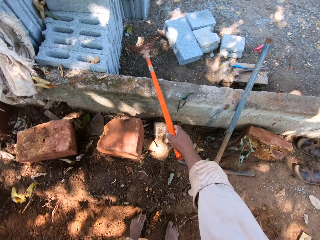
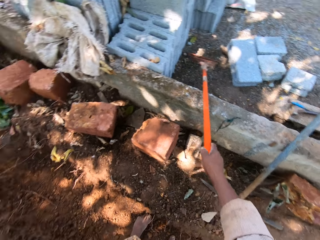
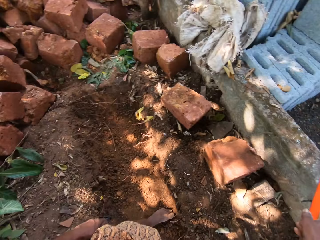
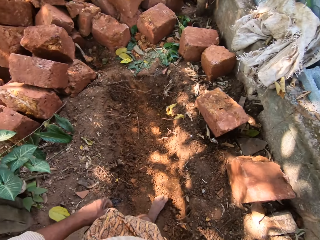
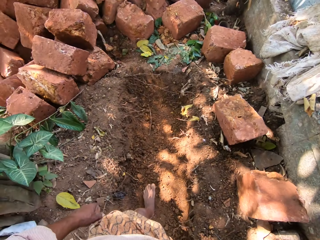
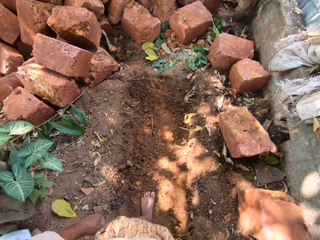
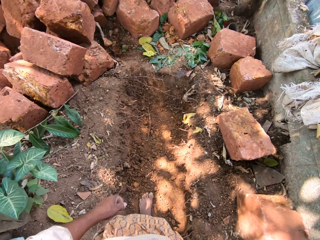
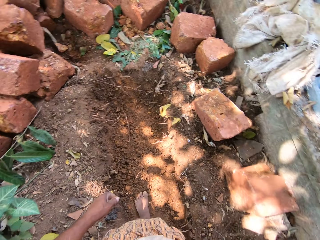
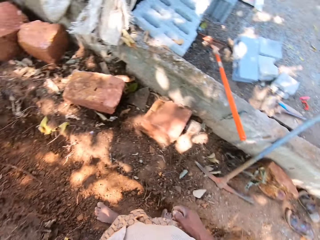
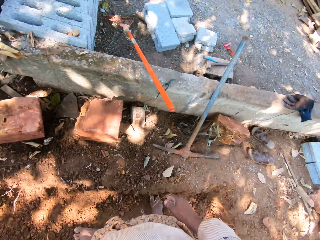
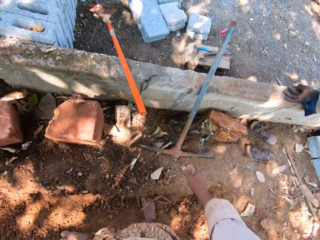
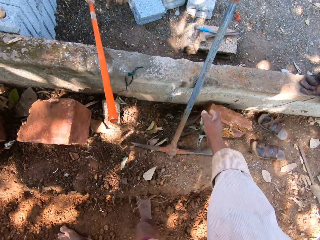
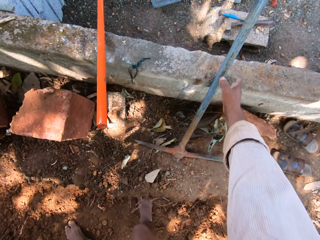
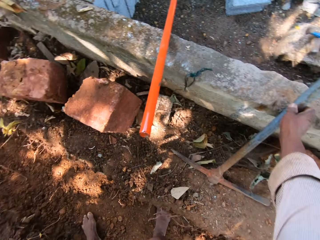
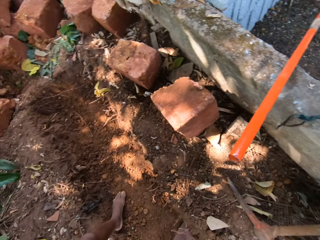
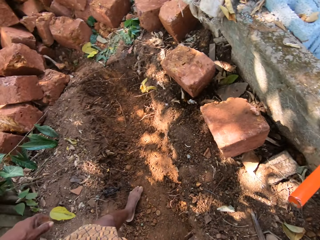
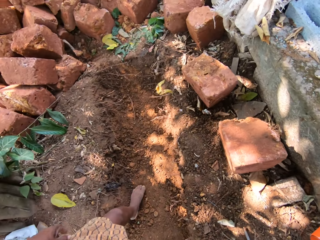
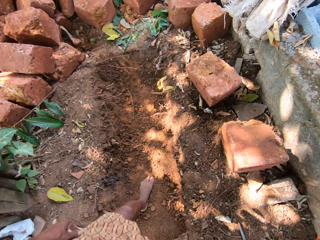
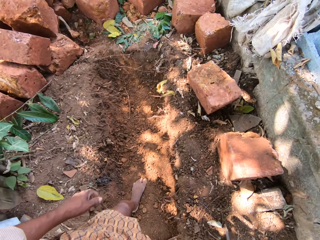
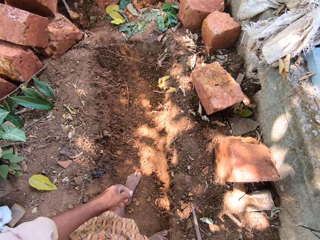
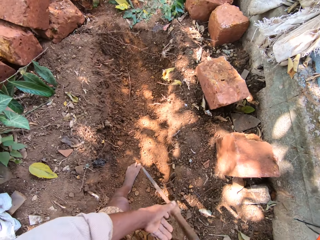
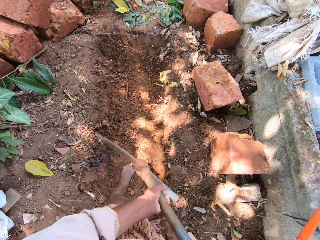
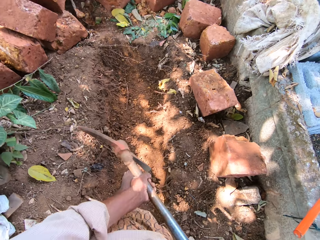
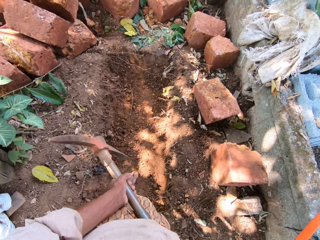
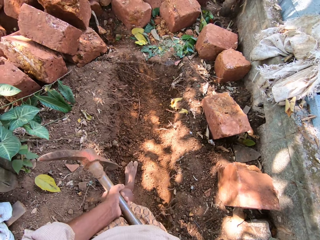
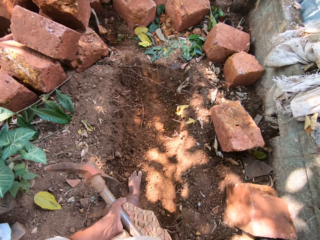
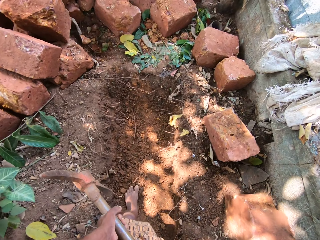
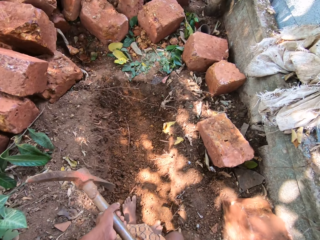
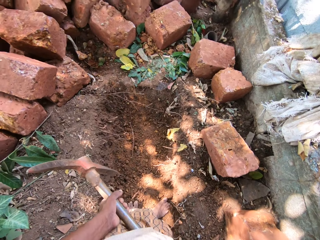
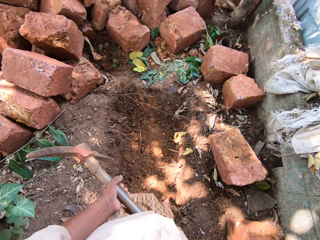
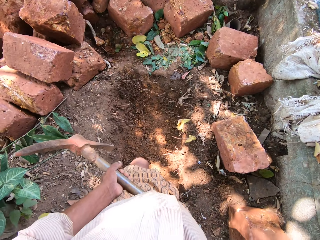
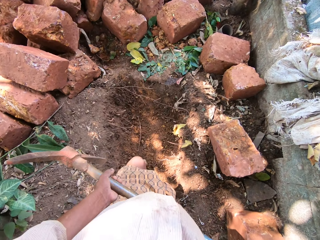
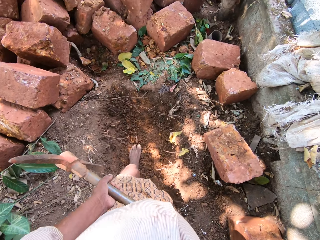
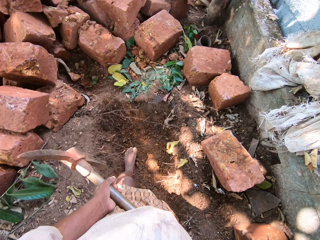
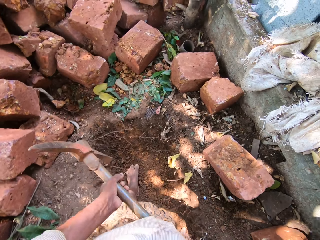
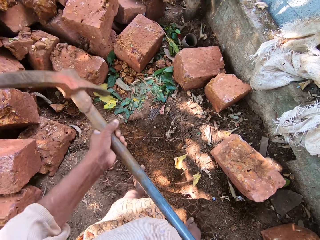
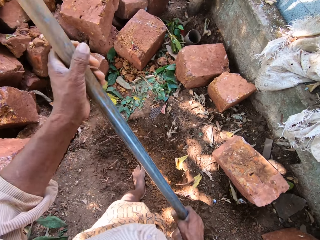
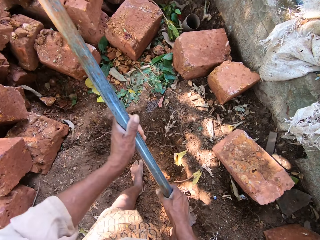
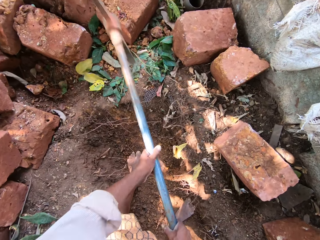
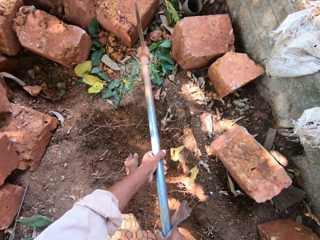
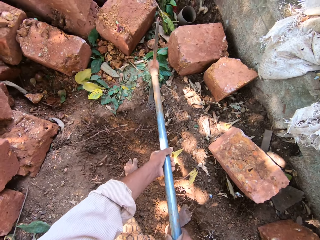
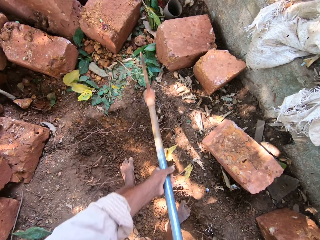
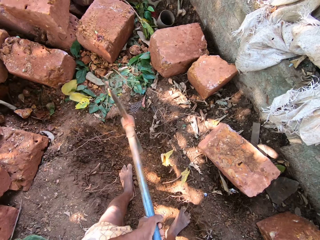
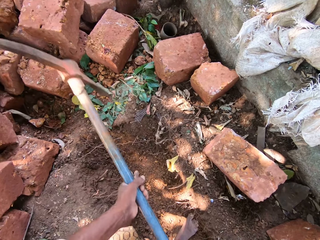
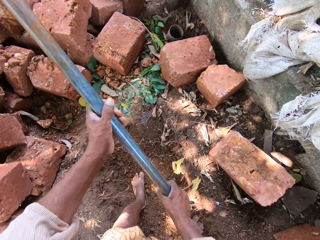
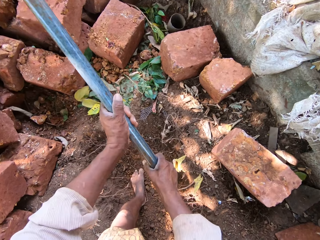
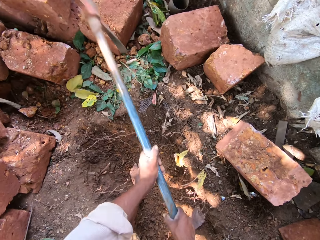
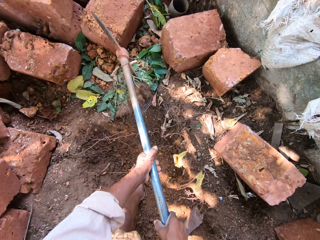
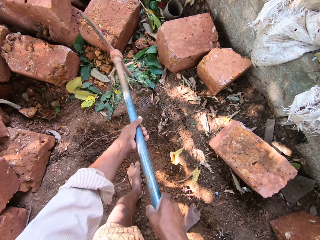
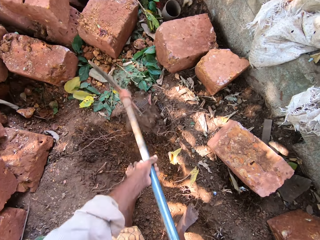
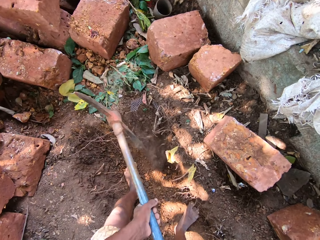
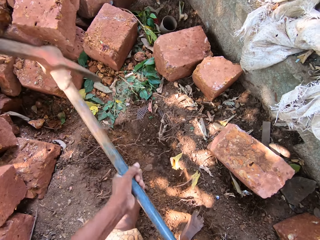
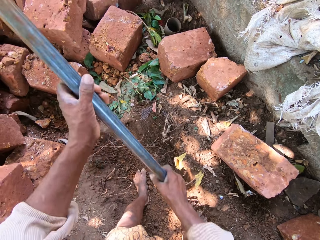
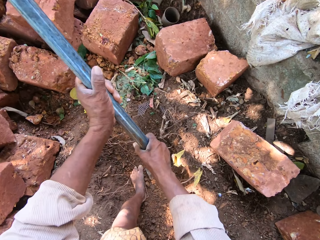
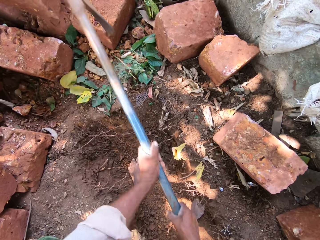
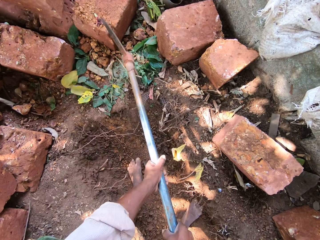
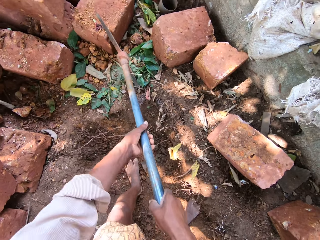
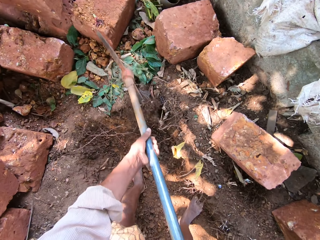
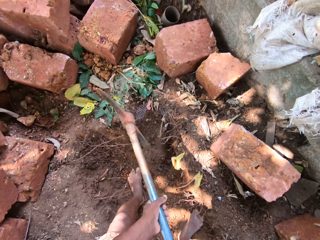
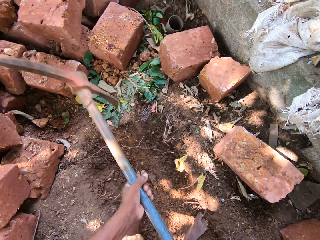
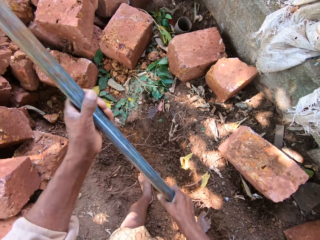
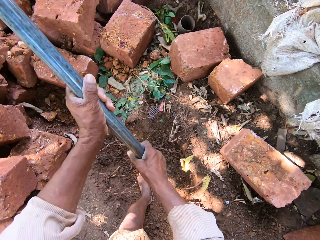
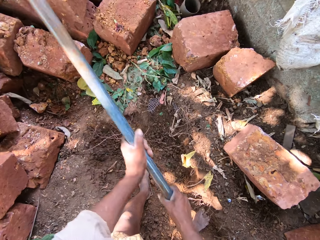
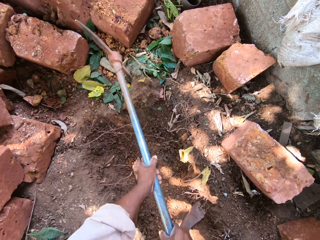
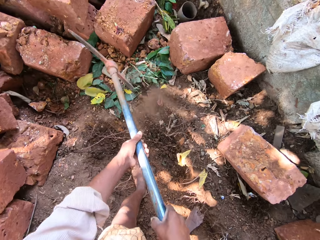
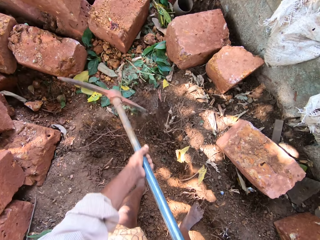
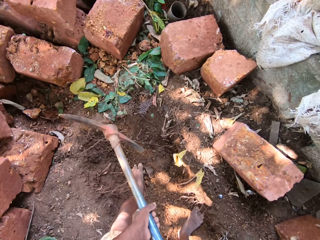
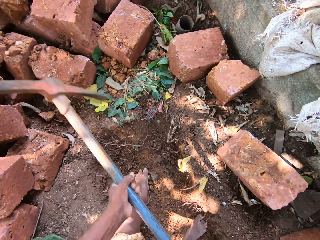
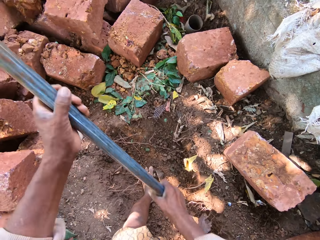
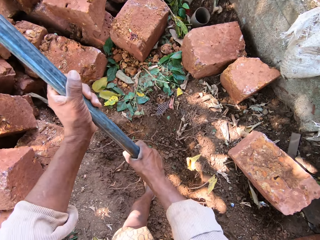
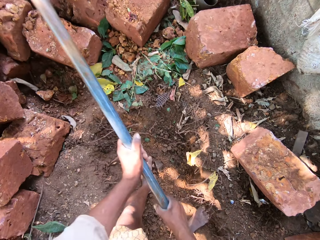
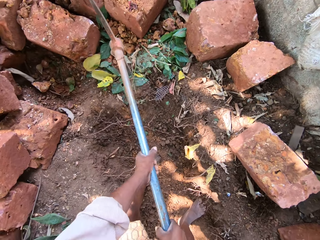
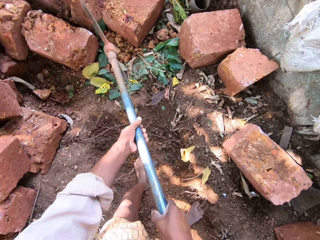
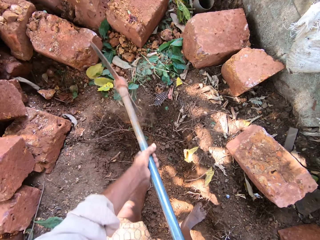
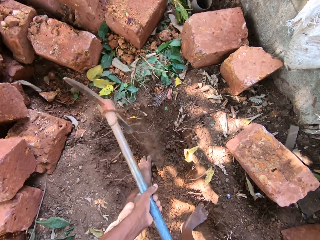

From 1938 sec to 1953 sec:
The camera wearer drops the rake on the ground with his right hand. He puts away the rake. He picks up a pickaxe on the ground with his right hand. He holds the pickaxe with both hands. He breaks the ground with the pickaxe in both hands.

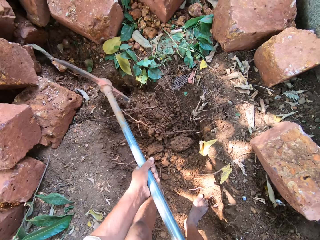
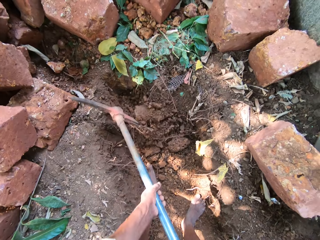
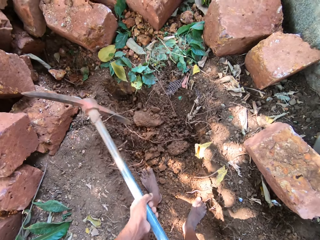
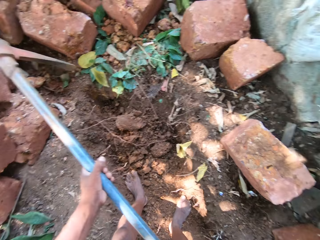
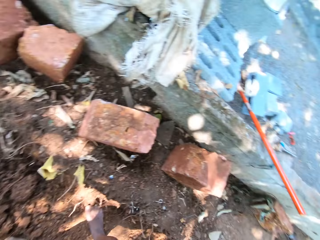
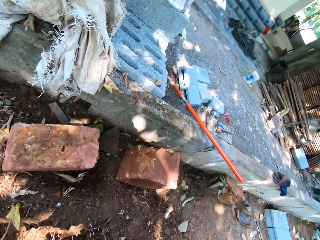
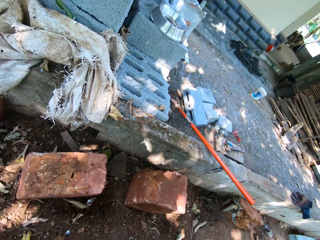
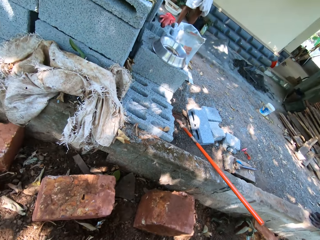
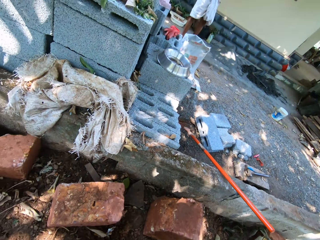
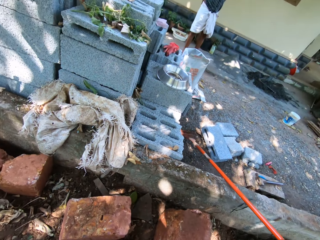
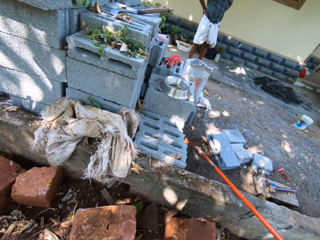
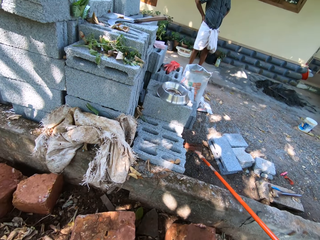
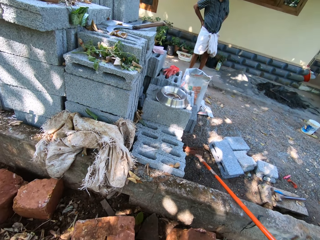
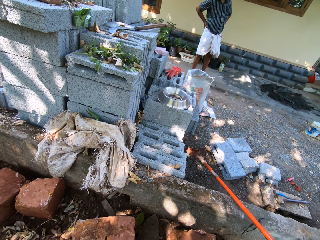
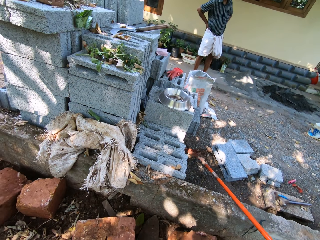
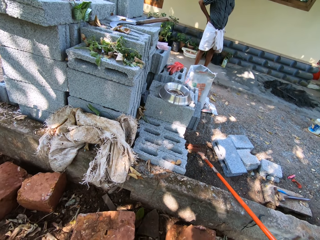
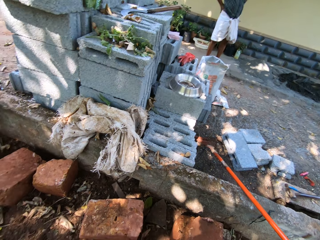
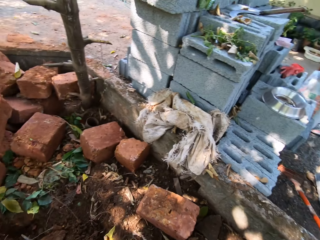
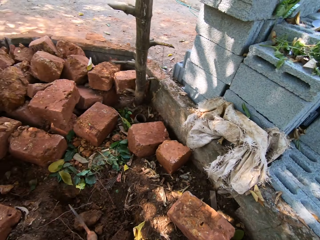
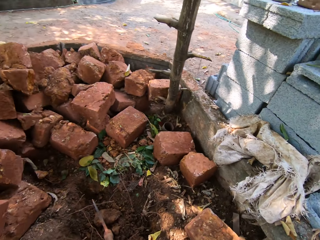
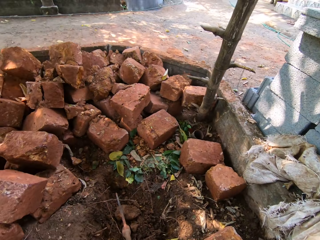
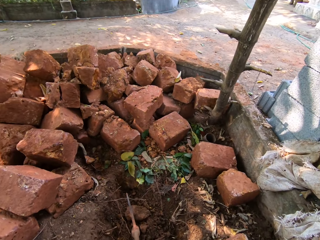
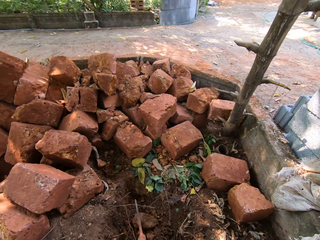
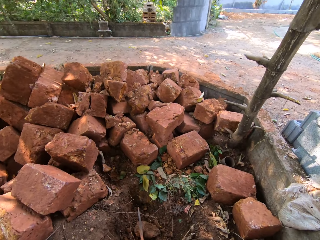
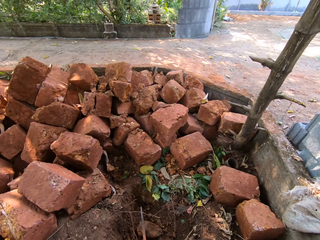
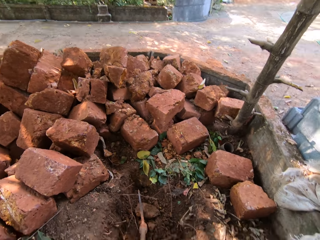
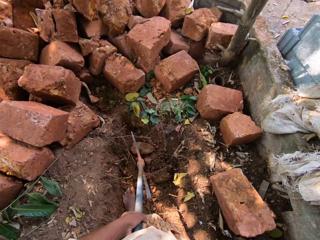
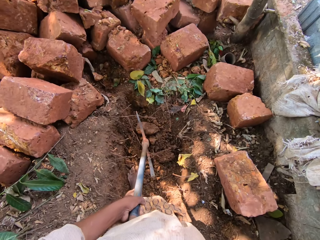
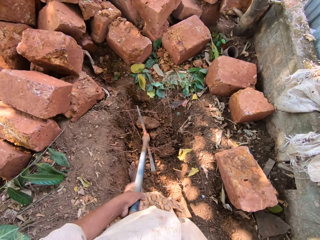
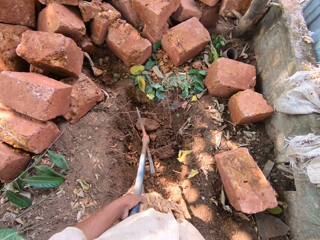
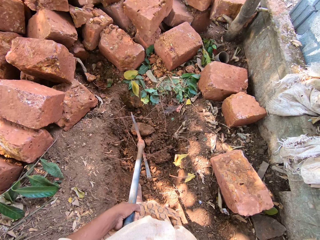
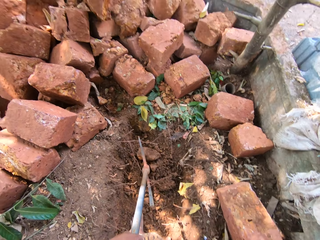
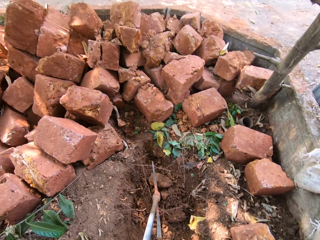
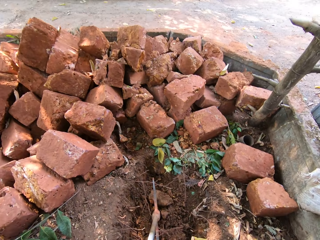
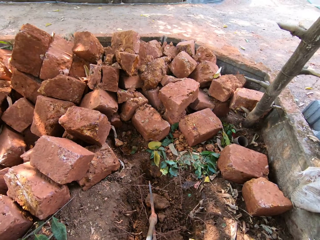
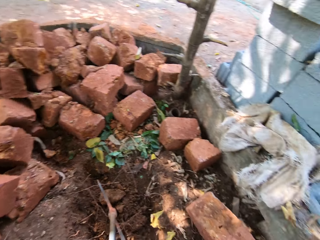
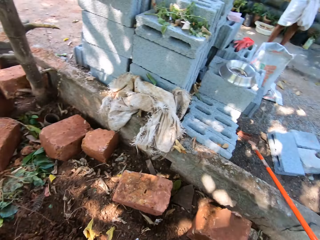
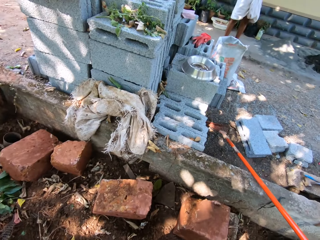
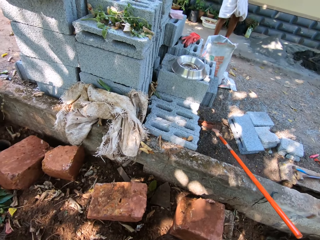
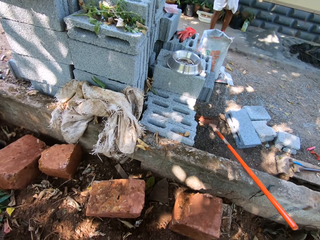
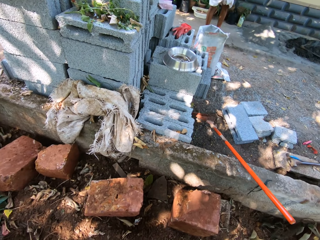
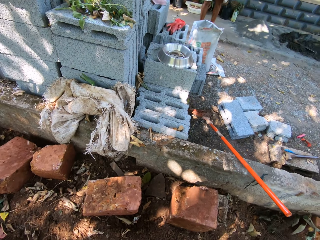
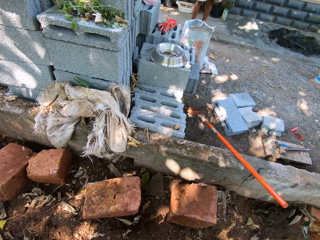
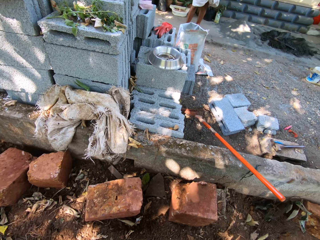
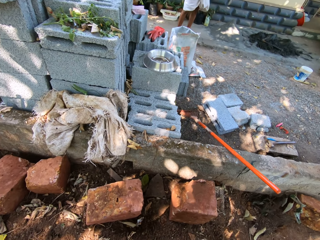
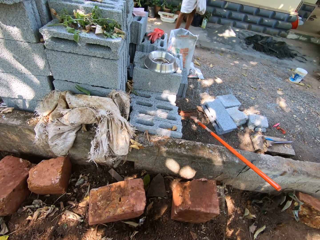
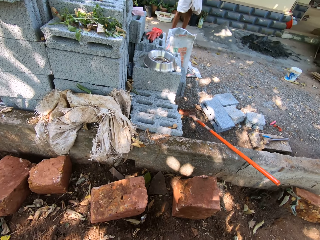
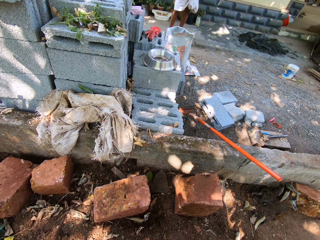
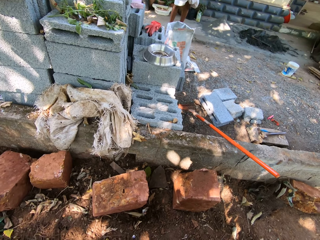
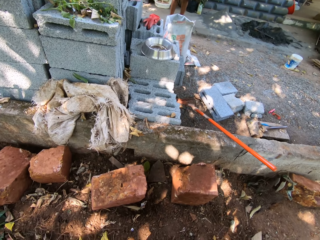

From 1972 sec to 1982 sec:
The camera wearer looks around the construction area. He interacts with a man. He holds the pickaxe on the ground with his left hand.
